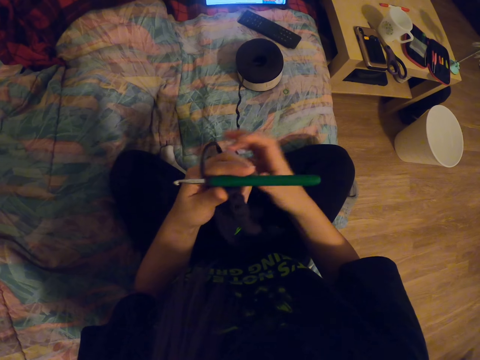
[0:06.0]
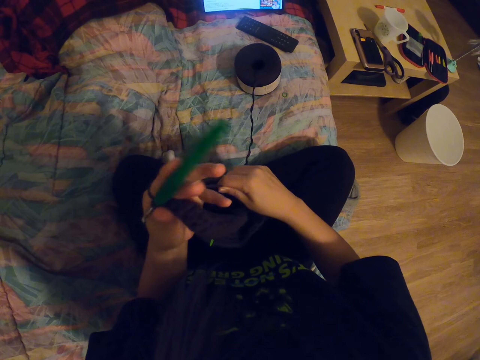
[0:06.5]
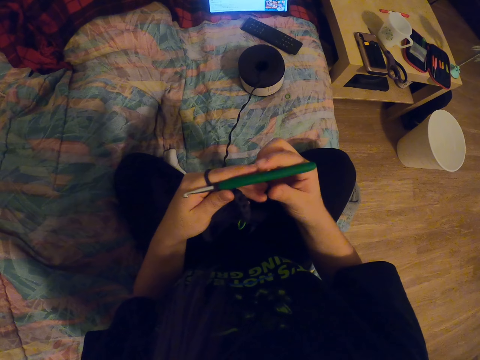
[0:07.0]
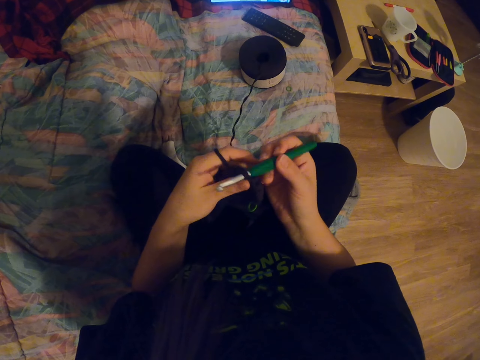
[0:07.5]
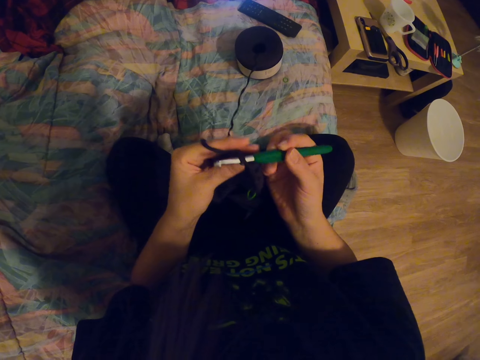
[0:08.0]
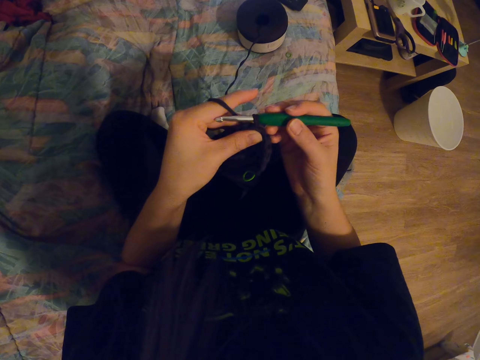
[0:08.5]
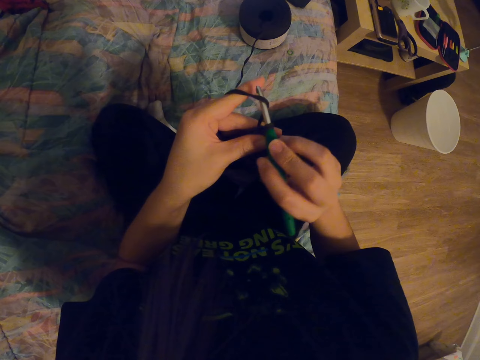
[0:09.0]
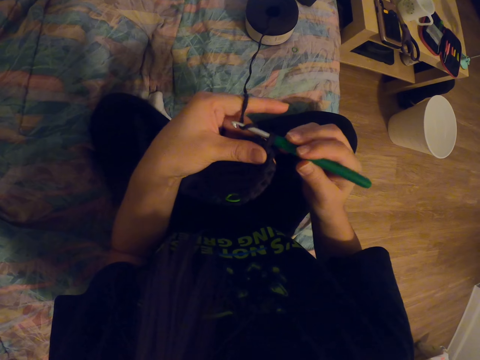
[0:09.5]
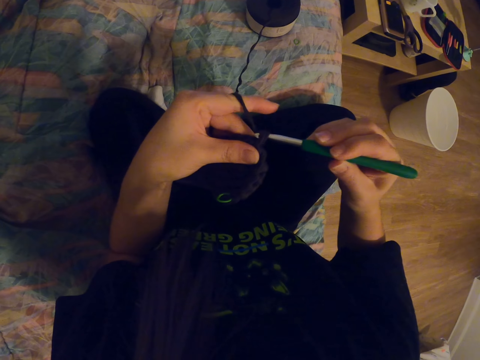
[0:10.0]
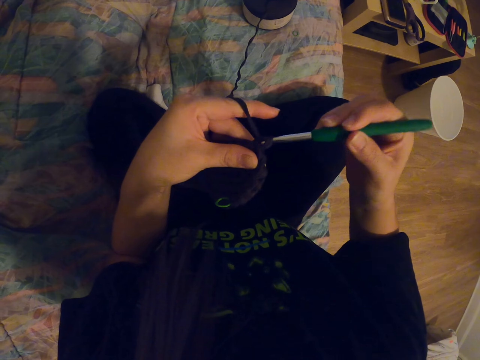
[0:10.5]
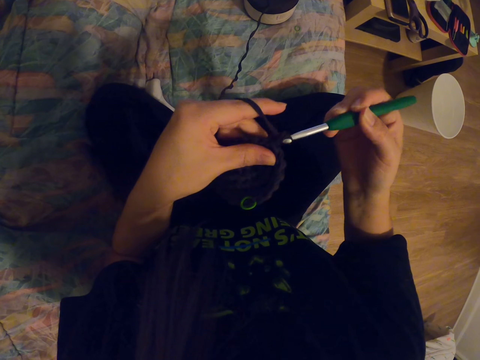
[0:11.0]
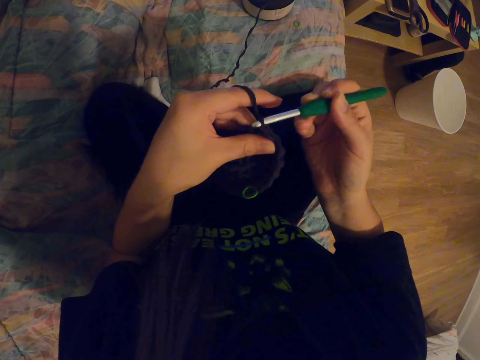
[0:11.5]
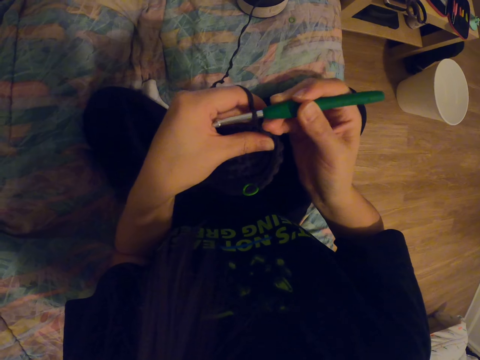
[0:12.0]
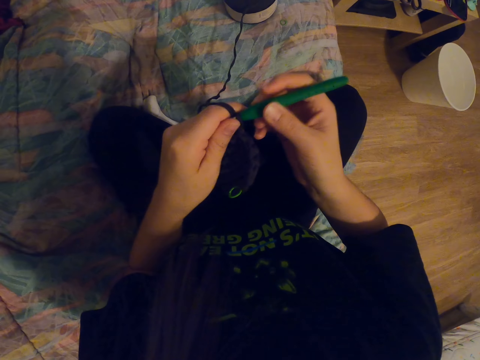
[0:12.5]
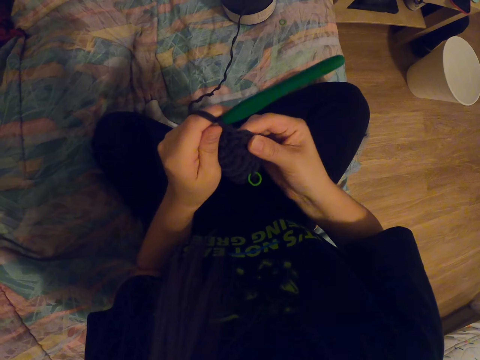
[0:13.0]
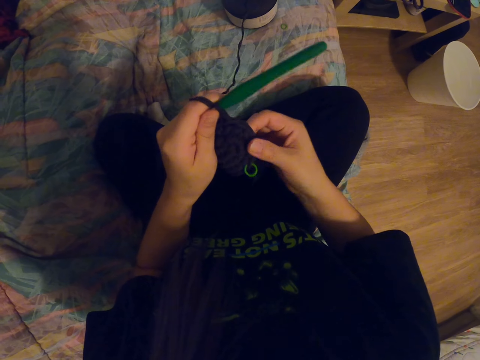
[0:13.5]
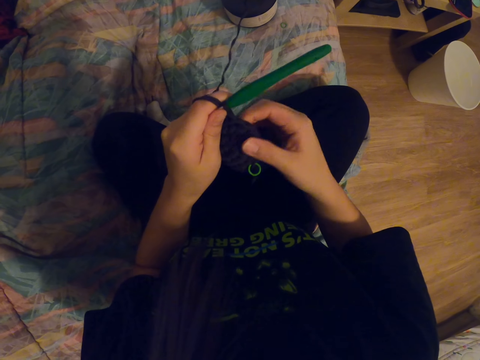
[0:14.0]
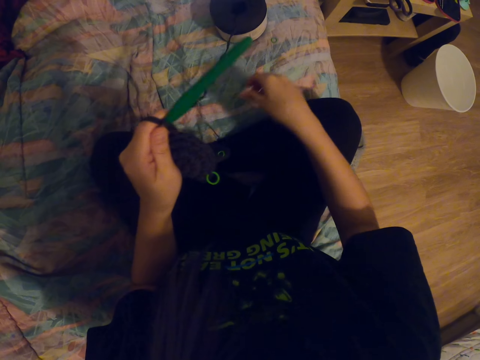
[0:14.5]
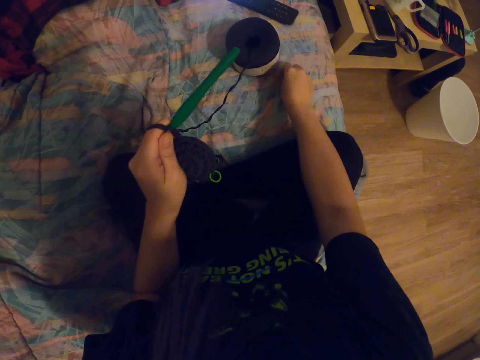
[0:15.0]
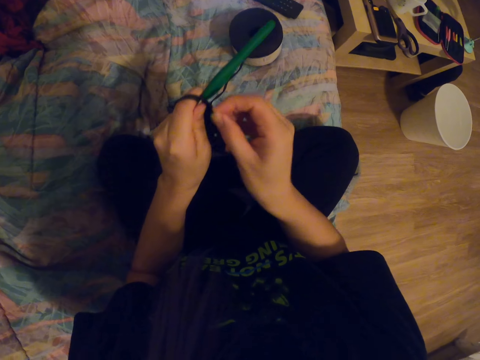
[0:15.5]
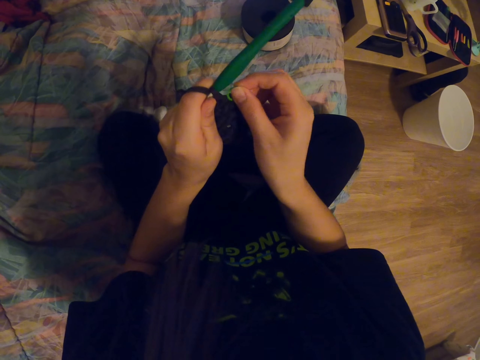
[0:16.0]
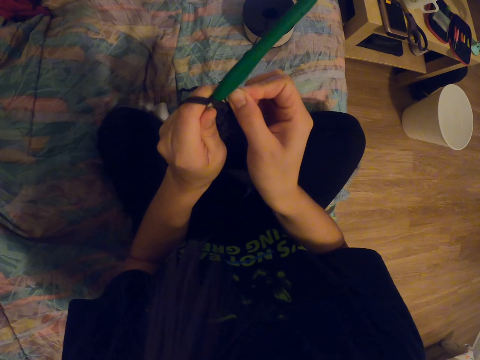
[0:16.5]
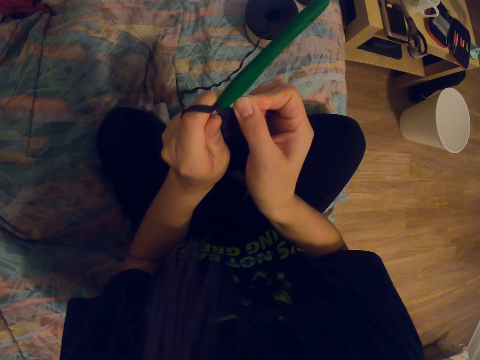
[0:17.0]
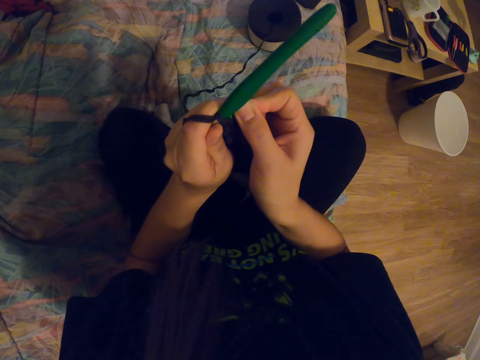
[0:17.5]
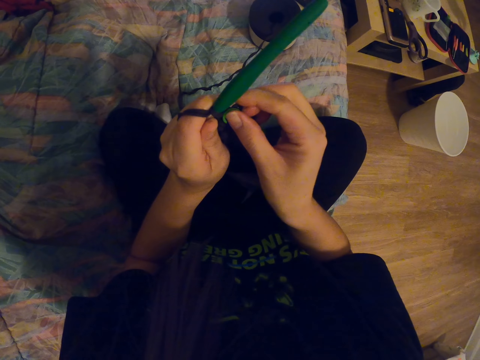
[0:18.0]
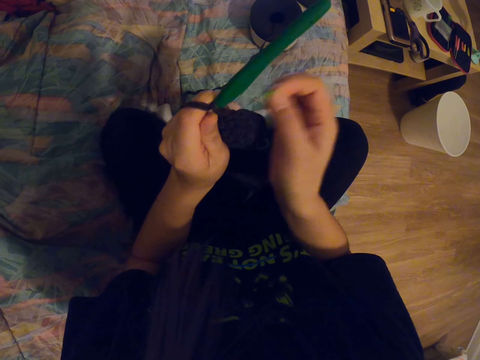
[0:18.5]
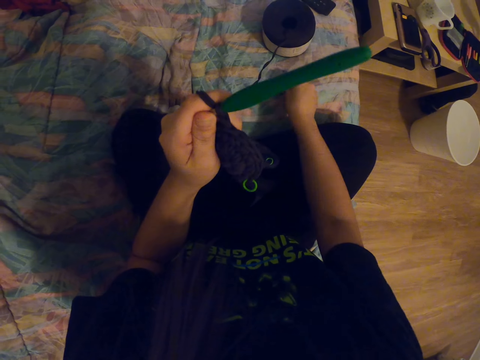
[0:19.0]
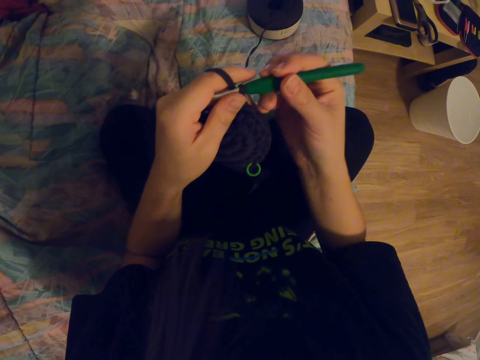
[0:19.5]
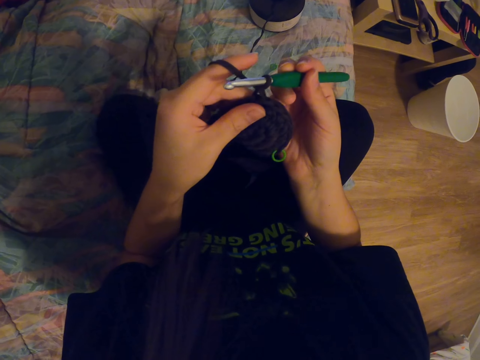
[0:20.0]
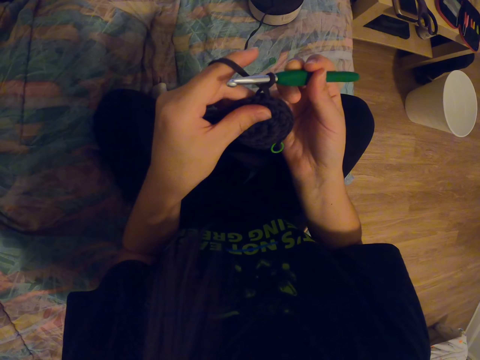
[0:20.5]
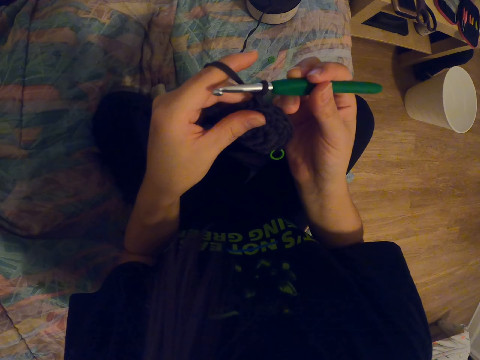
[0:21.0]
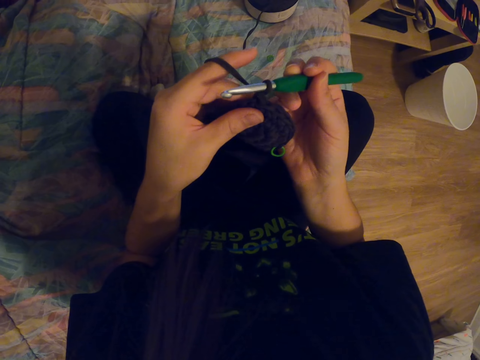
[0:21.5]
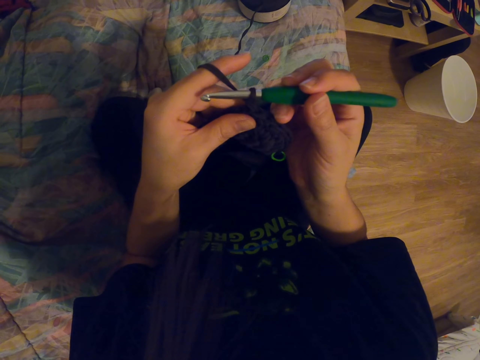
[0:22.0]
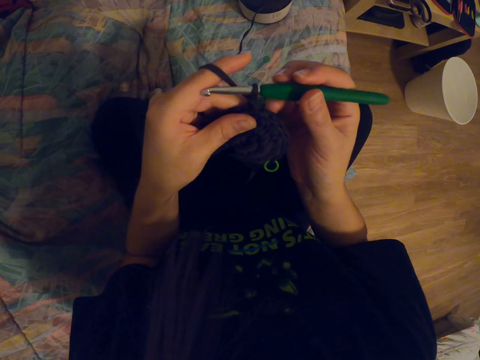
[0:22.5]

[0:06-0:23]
The camera wearer pulls the yarn thread. They crochet a garment. They align the garment. They pick something. They insert something to the thread. They place something on the garment. They place something on the bed. They check the garment. They knit a thread.

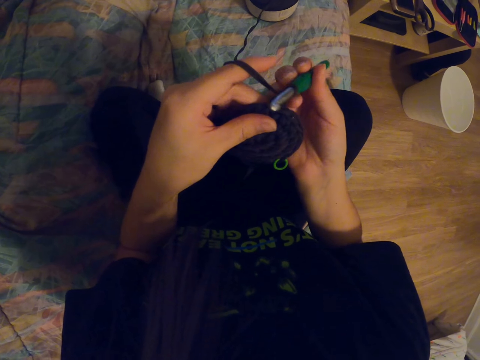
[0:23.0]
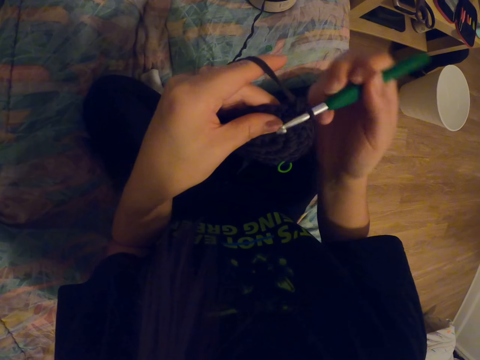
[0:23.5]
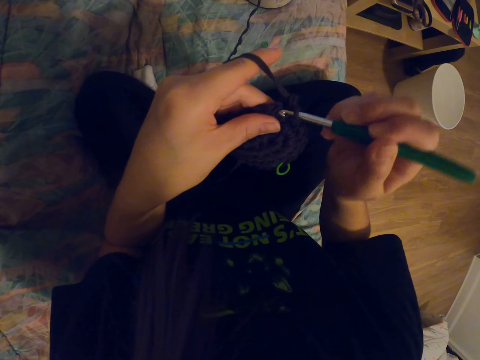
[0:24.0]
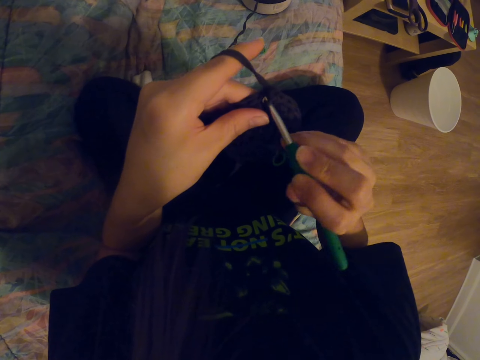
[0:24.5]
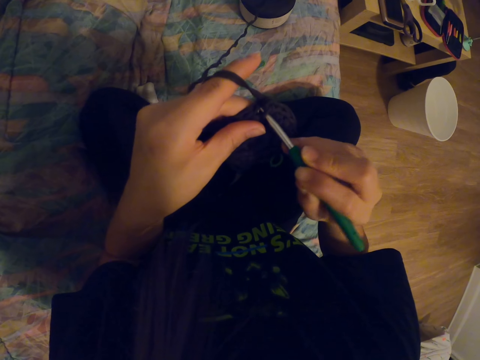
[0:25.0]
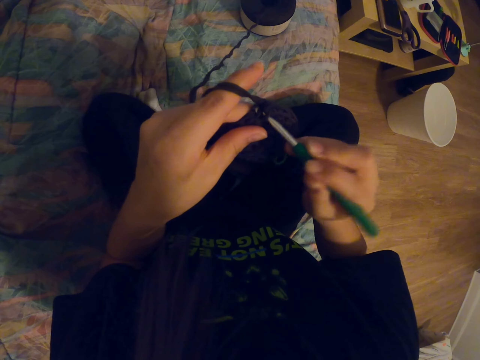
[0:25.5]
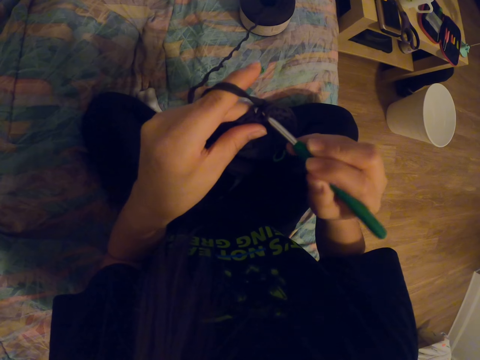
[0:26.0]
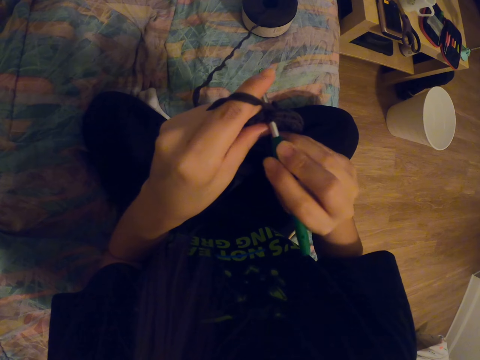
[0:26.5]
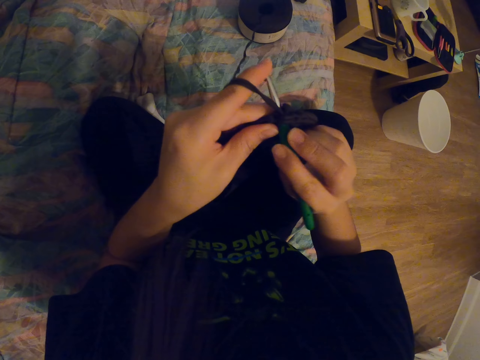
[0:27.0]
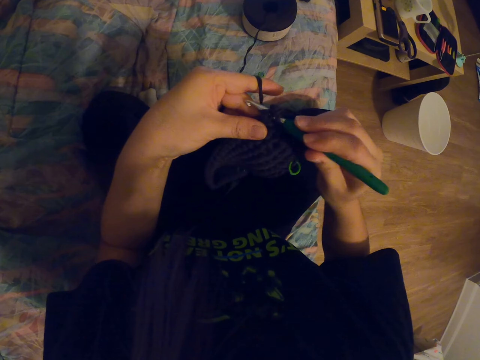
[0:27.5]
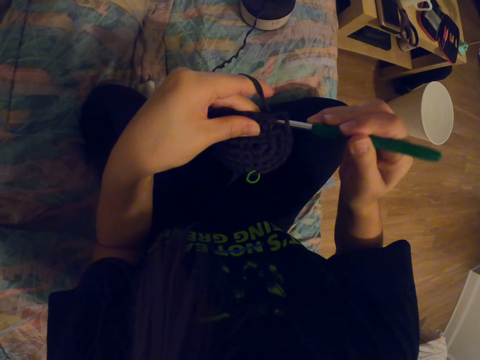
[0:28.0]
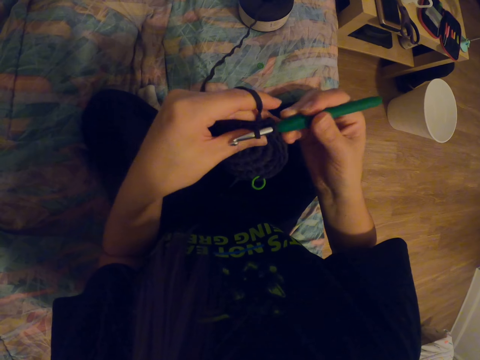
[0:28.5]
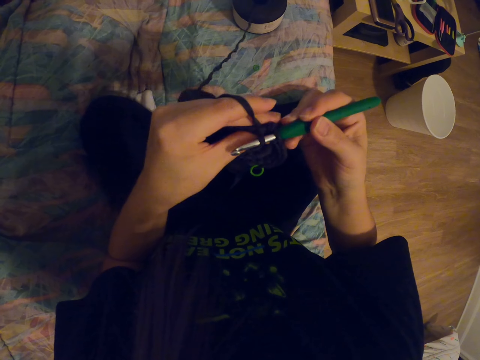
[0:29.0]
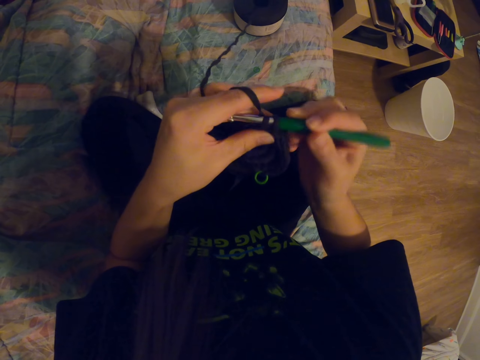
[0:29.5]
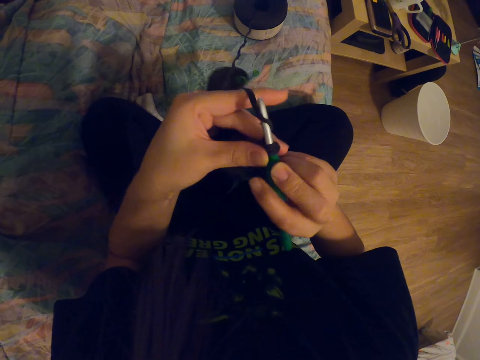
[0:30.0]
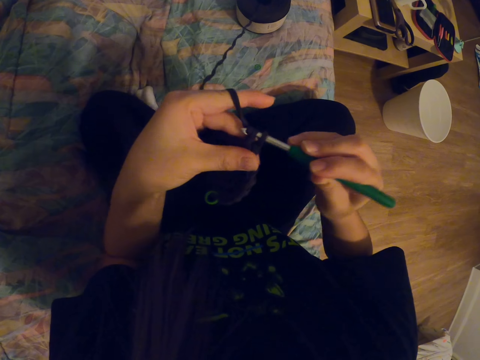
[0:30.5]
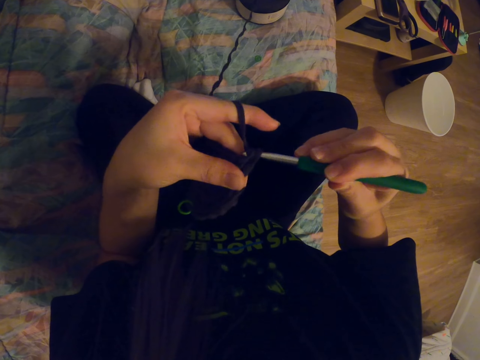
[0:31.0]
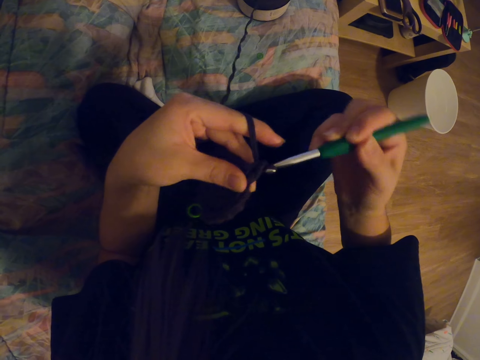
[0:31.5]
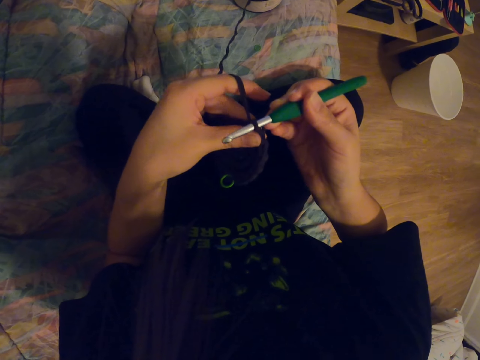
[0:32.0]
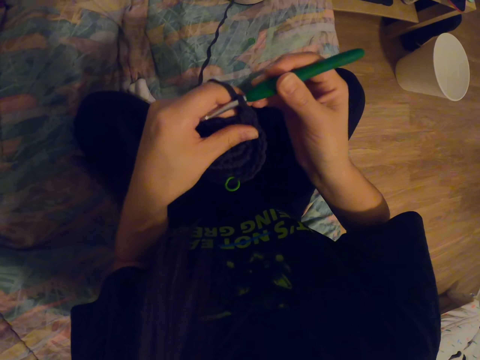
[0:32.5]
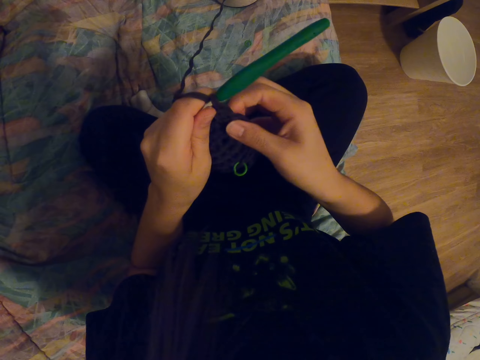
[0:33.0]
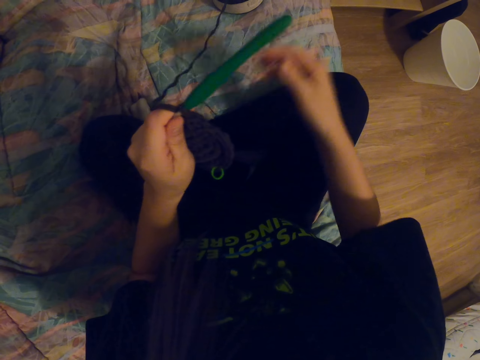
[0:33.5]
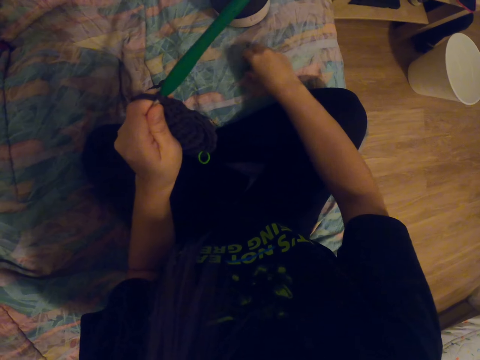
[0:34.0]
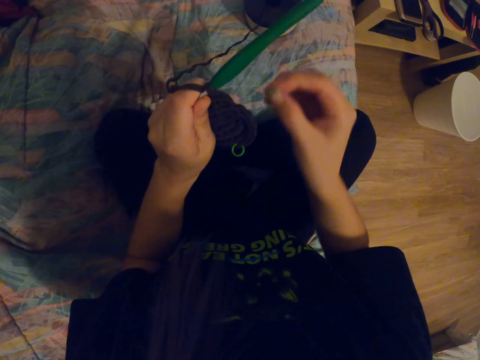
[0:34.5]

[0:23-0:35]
The camera wearer crochets a garment. They align the garment. They pick something.
